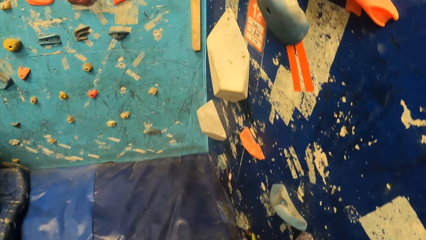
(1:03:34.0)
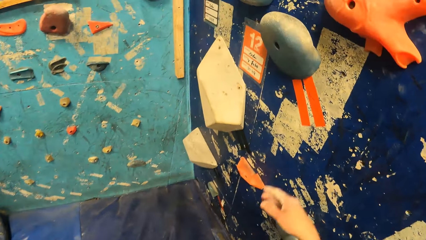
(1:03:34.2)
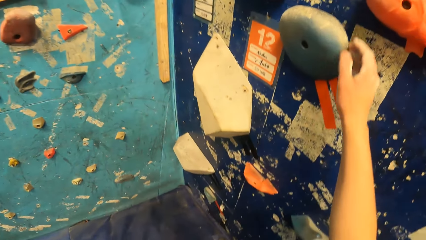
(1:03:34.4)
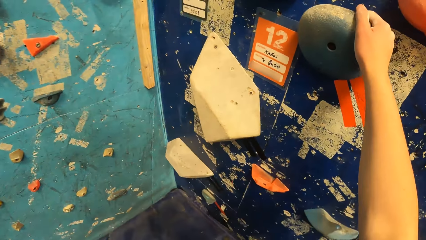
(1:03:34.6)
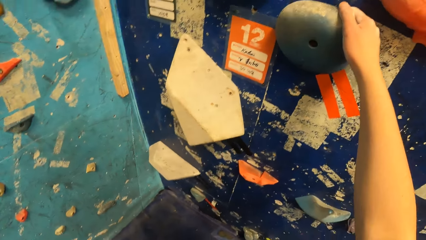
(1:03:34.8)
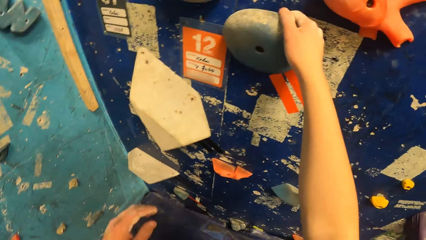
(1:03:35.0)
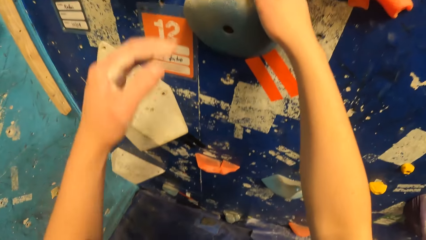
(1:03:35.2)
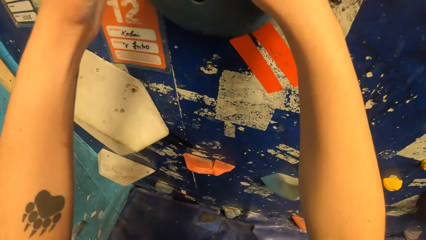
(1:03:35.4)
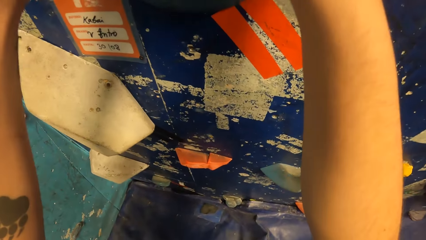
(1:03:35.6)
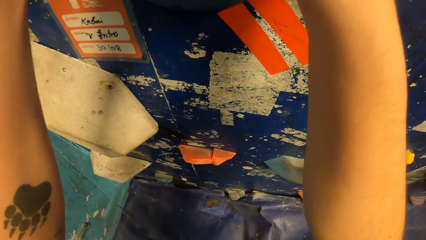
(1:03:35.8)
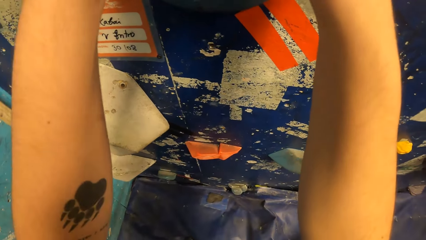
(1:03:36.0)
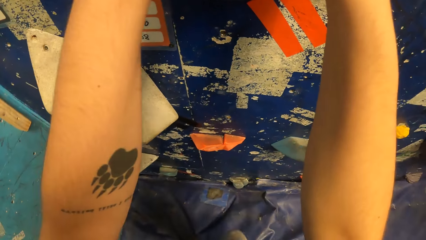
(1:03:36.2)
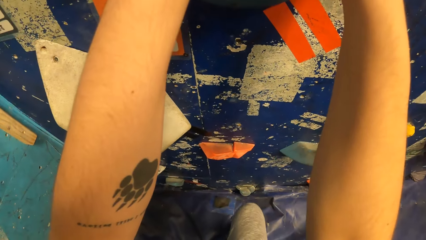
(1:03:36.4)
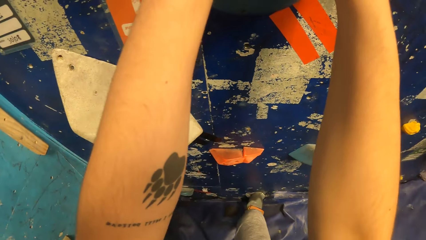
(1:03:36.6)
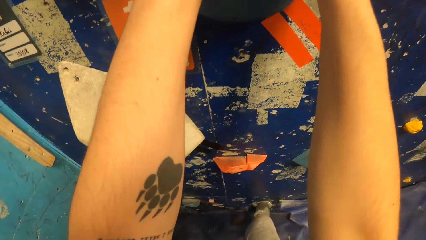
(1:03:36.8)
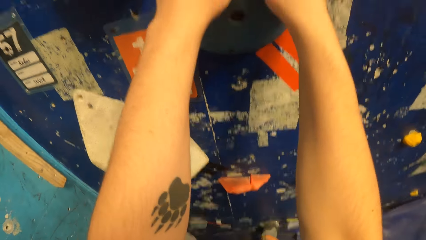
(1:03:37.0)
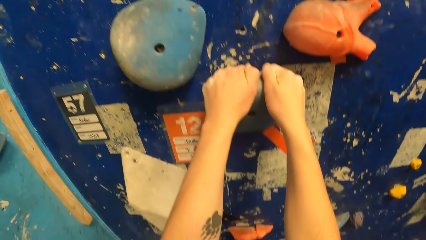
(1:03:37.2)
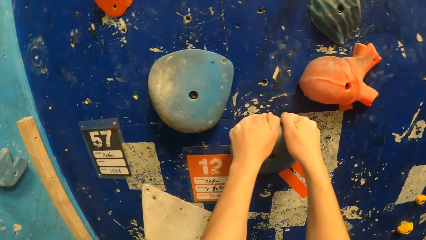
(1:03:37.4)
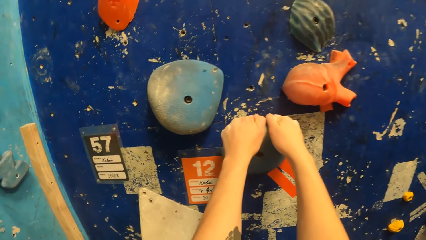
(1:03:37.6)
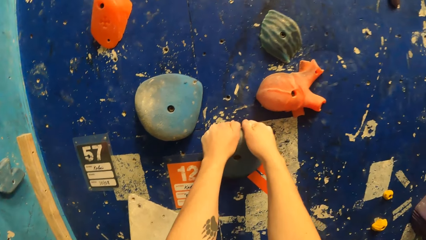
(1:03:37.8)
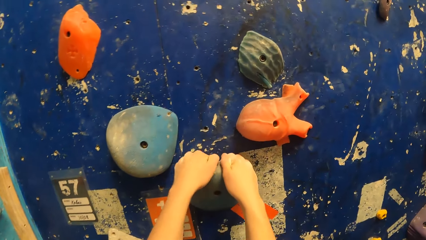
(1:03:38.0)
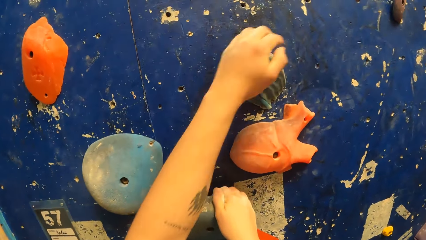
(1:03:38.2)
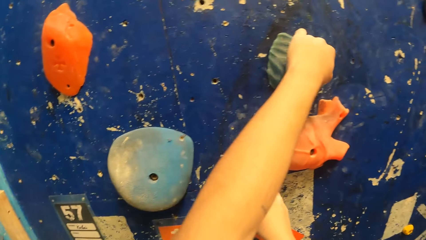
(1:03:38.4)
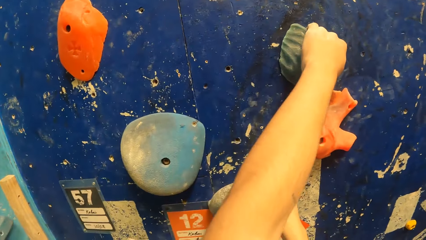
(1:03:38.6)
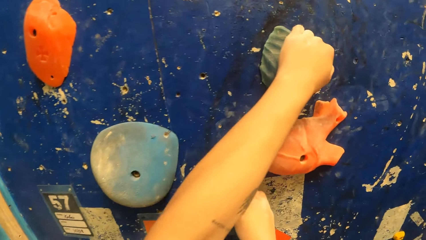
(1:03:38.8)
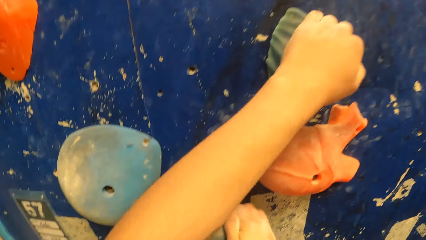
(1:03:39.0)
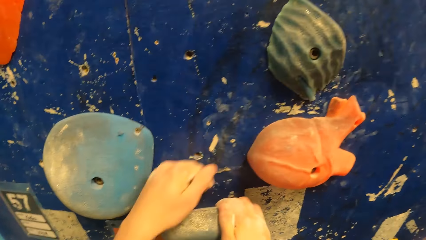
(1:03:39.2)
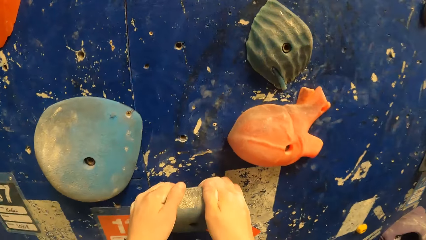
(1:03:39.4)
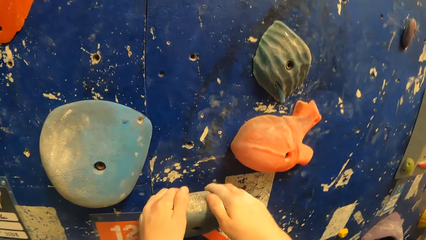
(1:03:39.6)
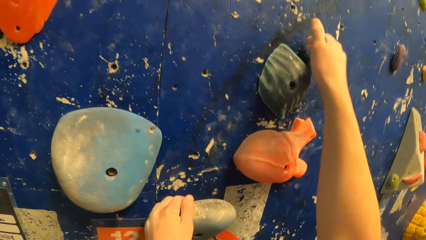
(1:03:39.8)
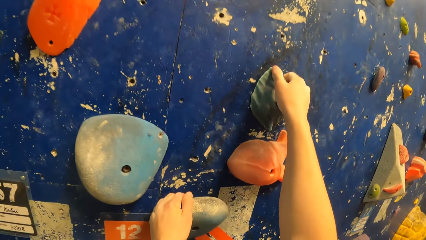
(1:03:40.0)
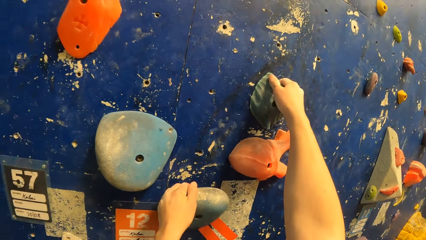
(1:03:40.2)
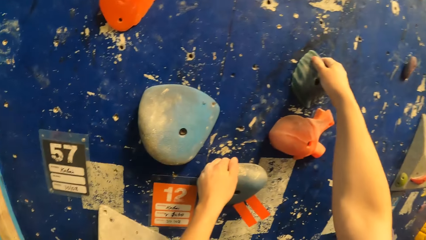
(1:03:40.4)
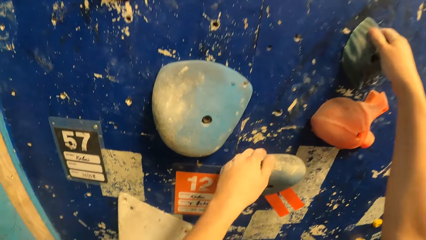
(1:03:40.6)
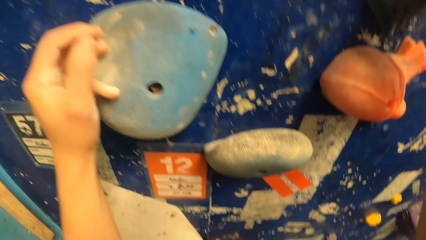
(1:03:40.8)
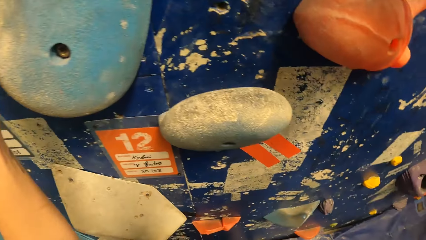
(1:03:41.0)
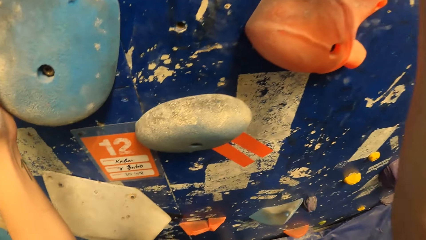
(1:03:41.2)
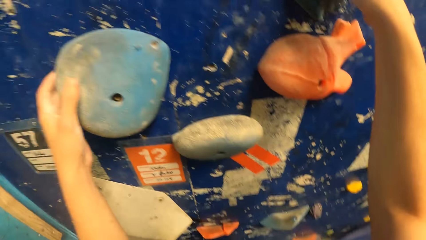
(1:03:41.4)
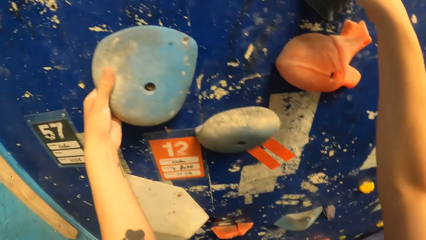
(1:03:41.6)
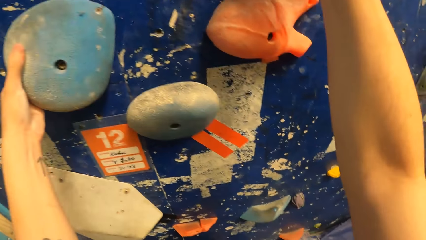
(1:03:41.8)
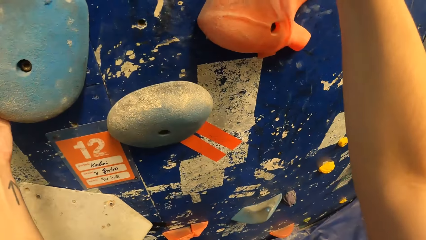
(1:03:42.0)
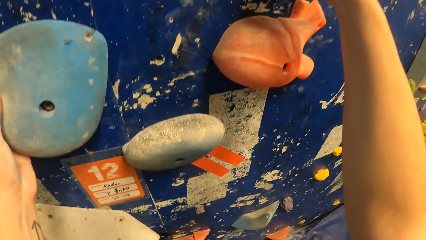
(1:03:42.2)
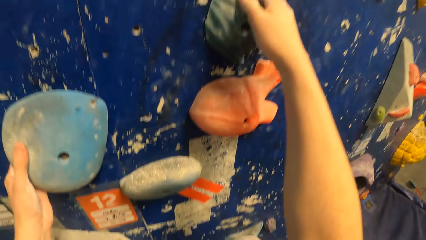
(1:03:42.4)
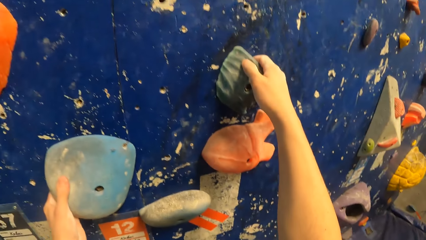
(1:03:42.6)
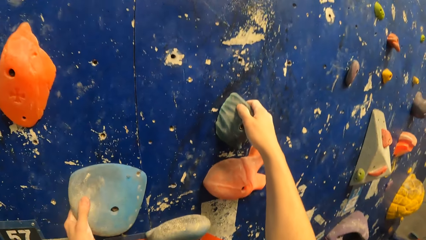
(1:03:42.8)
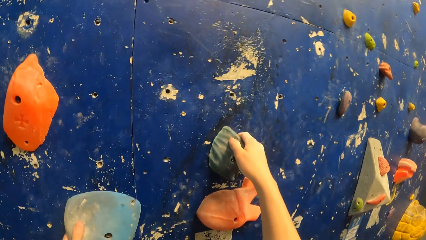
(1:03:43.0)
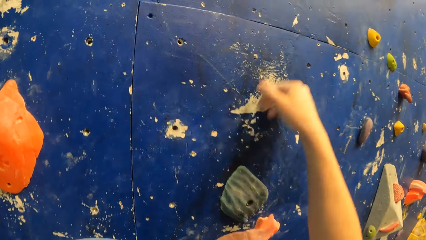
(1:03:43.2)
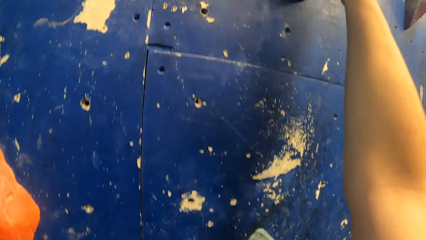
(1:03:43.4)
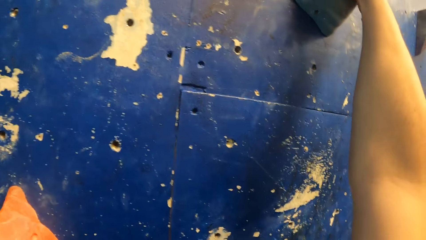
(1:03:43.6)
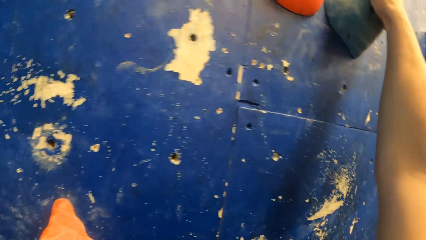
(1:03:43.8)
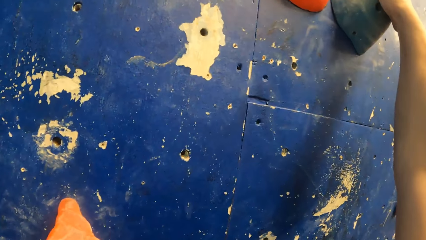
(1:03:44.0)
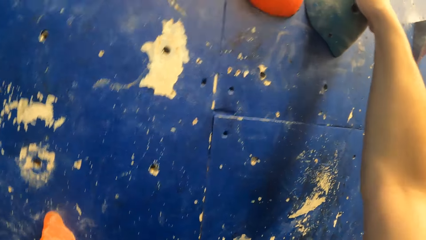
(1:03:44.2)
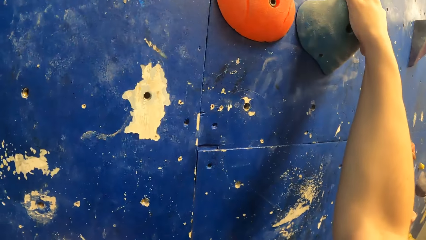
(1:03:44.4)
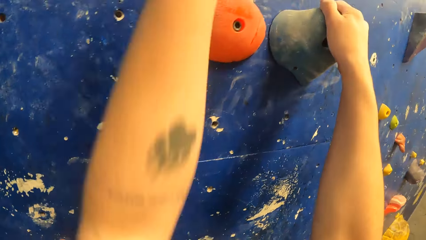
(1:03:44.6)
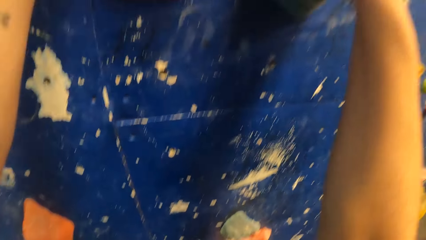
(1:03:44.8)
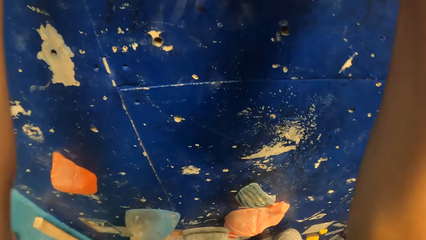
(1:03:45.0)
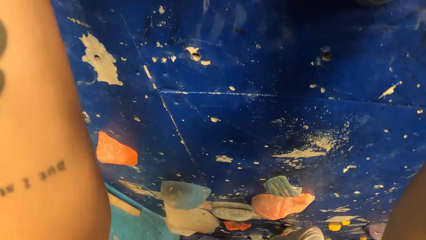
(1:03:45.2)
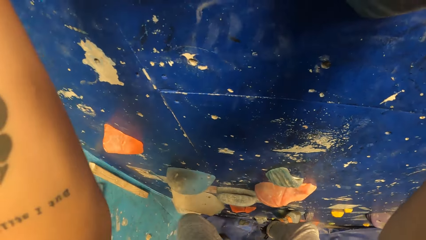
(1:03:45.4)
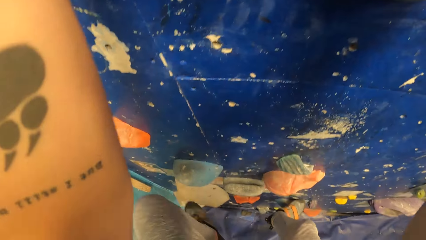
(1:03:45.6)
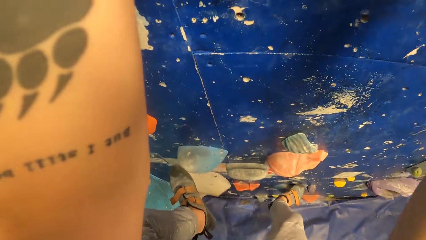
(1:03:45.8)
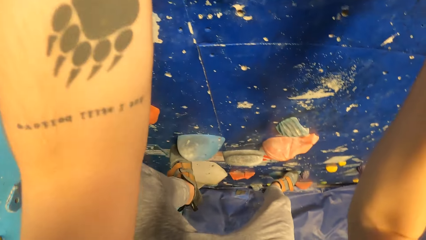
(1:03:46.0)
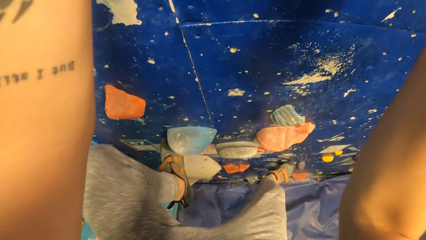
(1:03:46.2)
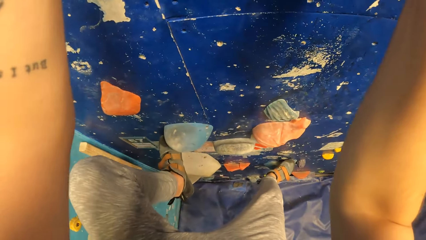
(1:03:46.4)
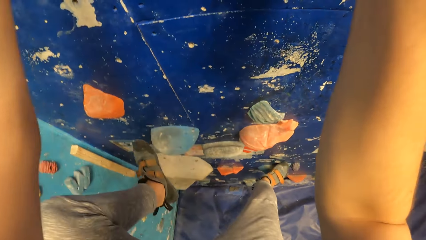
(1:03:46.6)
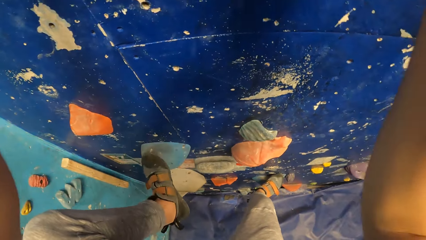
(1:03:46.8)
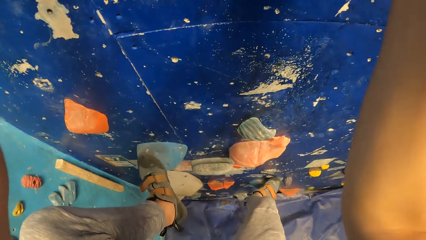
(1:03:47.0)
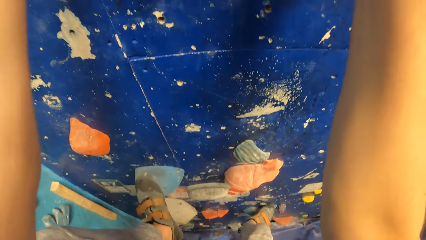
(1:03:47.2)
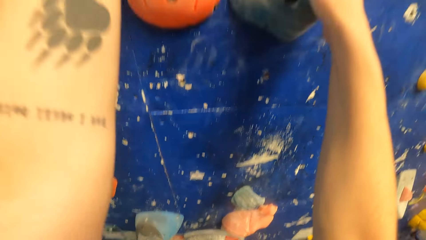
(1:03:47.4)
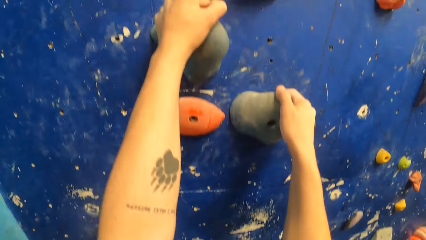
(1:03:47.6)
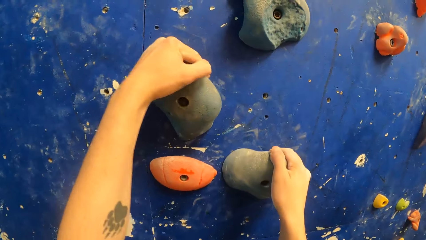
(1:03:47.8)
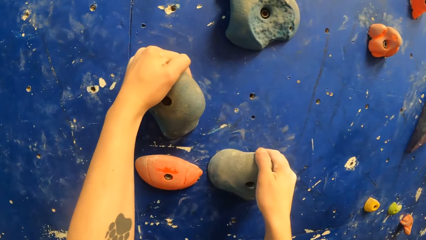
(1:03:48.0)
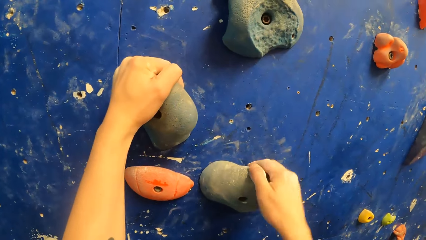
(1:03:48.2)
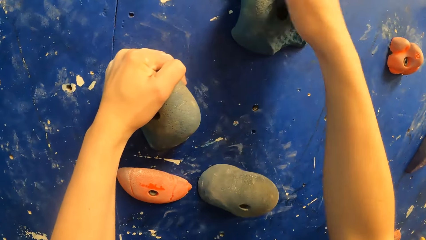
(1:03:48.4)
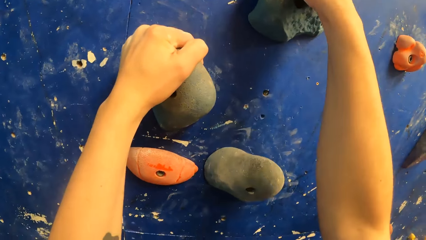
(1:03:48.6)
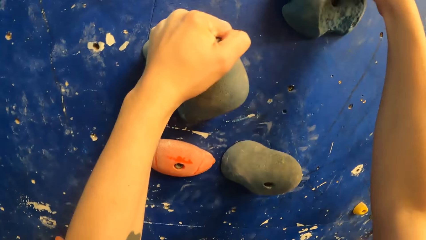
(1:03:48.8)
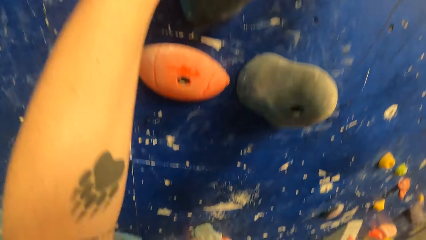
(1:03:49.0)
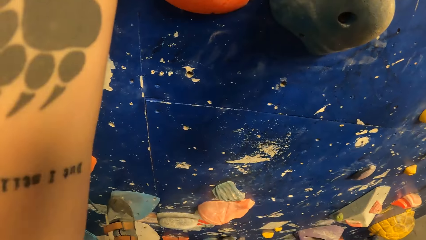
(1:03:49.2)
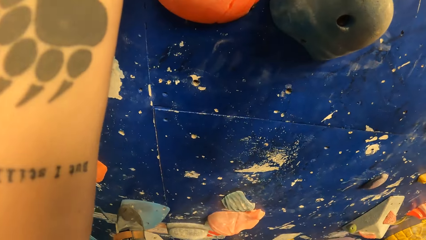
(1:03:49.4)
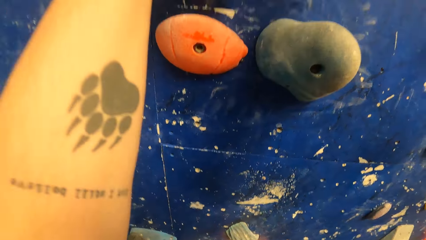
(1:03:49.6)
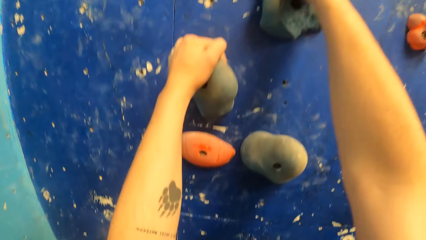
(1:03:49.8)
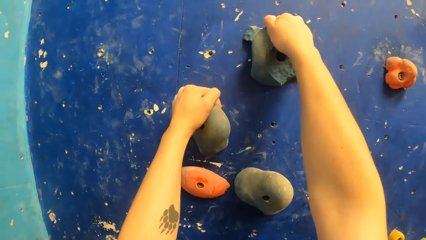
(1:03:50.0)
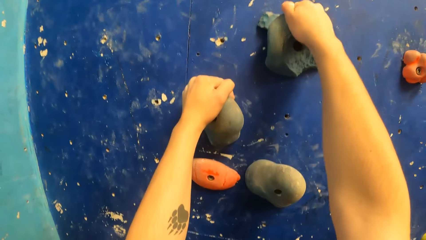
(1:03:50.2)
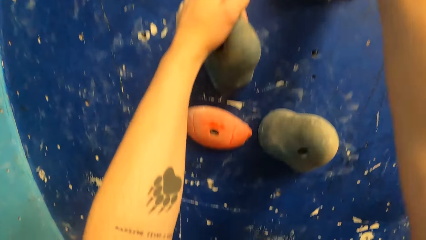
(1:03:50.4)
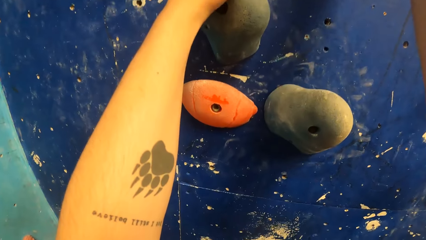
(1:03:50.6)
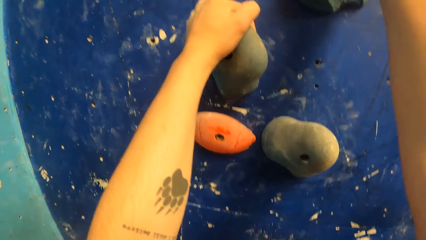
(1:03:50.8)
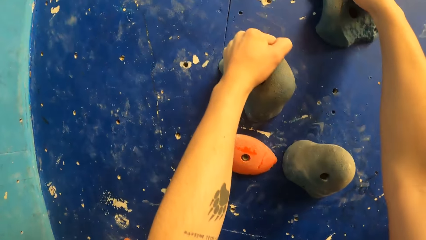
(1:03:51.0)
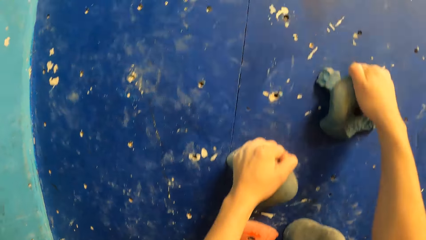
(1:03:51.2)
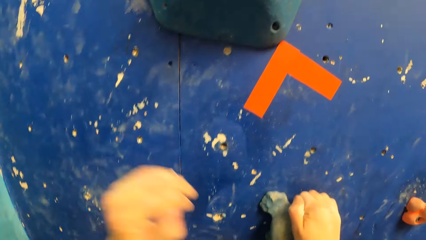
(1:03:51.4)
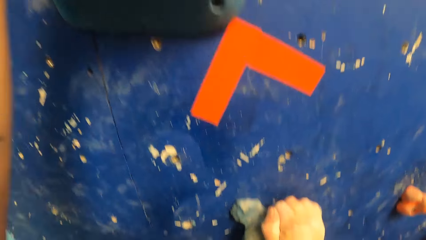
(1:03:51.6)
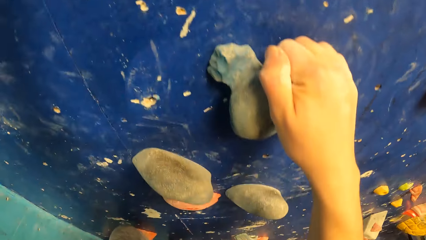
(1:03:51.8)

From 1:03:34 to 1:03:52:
The camera wearer climbs on a climb wall.
